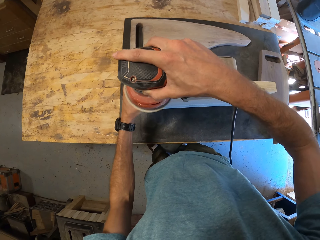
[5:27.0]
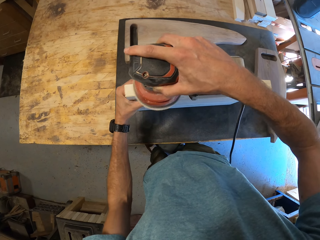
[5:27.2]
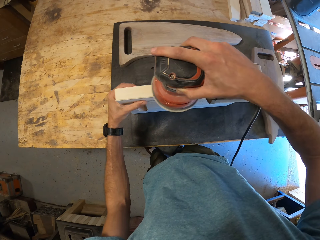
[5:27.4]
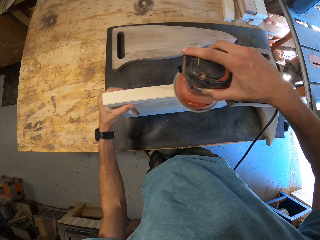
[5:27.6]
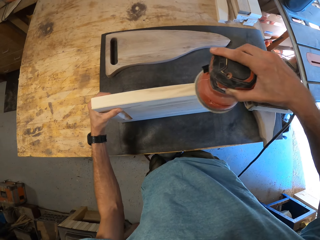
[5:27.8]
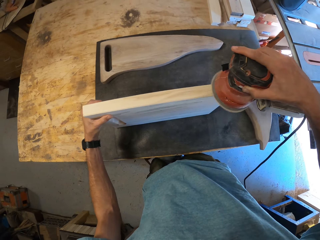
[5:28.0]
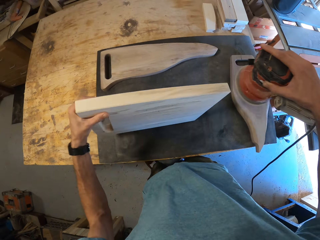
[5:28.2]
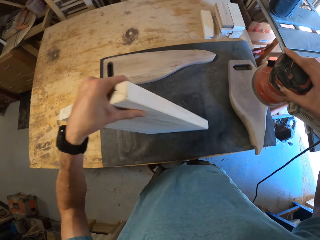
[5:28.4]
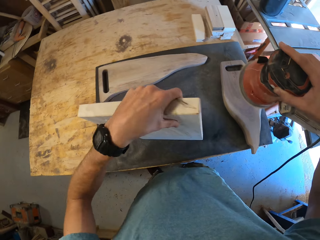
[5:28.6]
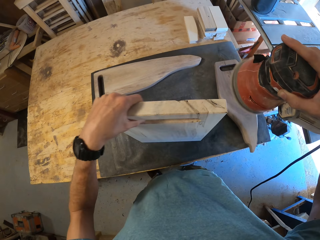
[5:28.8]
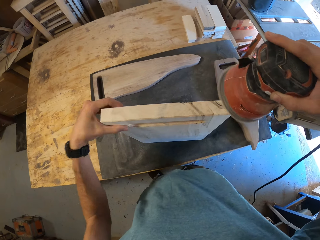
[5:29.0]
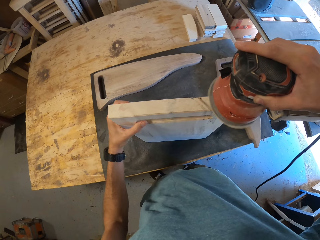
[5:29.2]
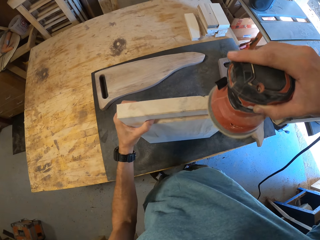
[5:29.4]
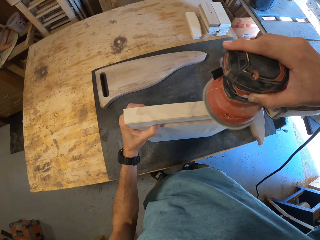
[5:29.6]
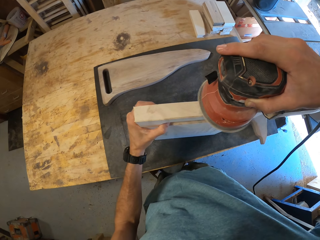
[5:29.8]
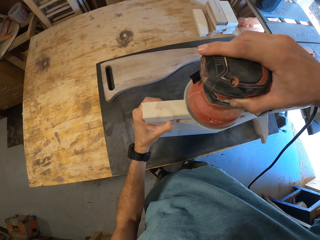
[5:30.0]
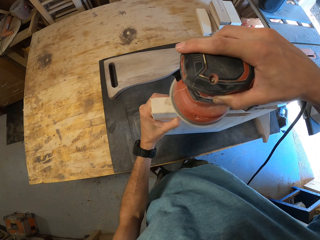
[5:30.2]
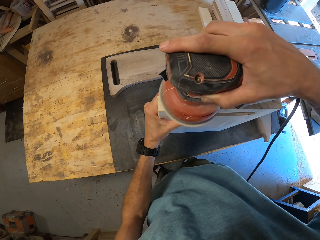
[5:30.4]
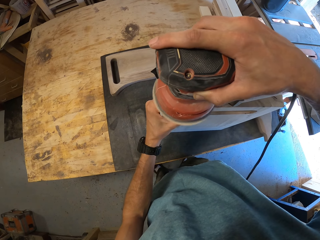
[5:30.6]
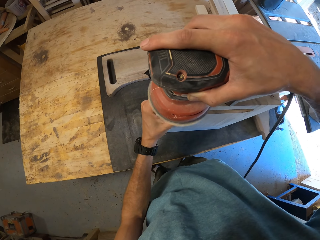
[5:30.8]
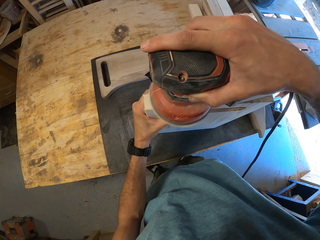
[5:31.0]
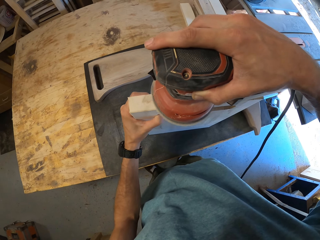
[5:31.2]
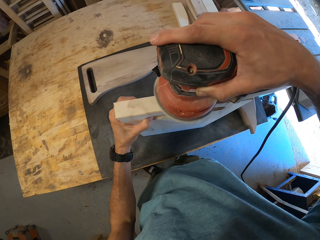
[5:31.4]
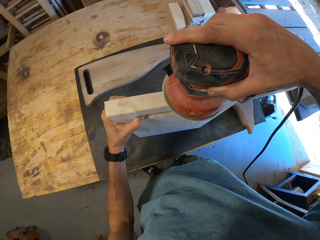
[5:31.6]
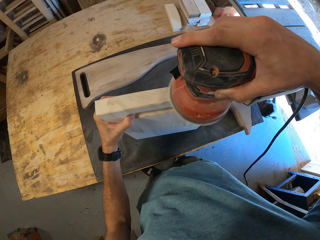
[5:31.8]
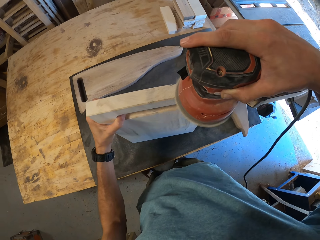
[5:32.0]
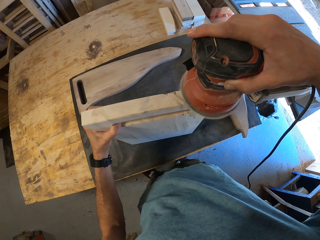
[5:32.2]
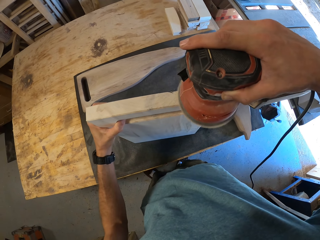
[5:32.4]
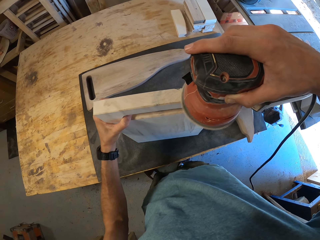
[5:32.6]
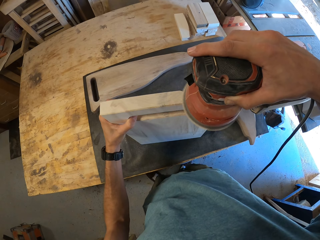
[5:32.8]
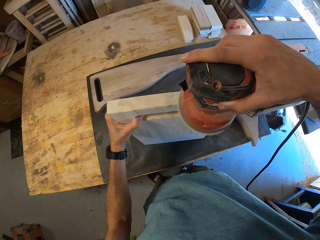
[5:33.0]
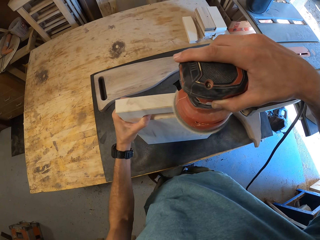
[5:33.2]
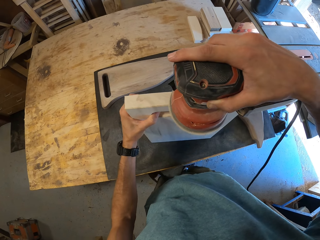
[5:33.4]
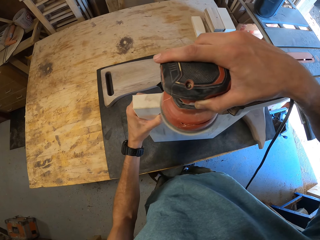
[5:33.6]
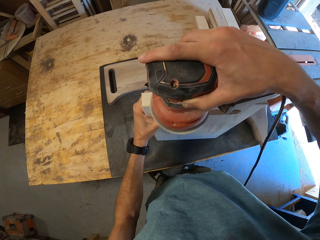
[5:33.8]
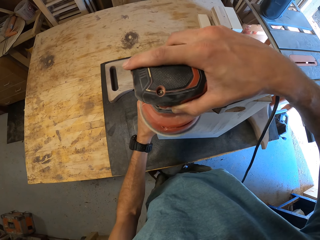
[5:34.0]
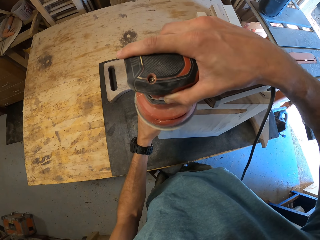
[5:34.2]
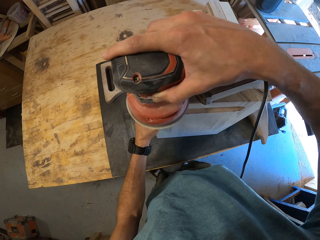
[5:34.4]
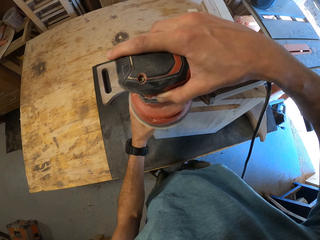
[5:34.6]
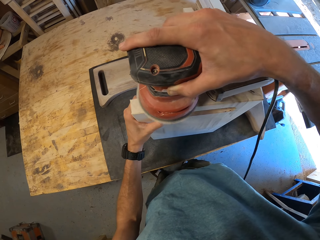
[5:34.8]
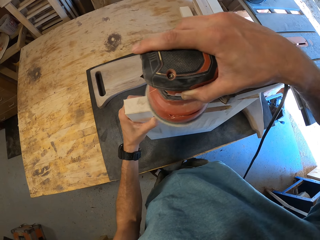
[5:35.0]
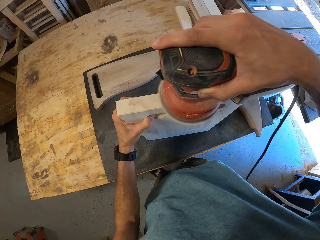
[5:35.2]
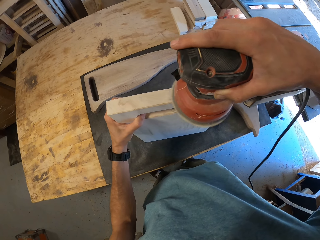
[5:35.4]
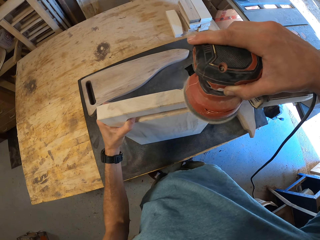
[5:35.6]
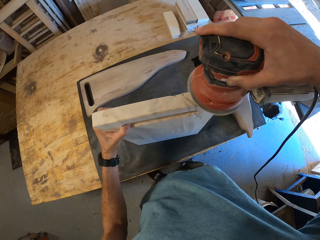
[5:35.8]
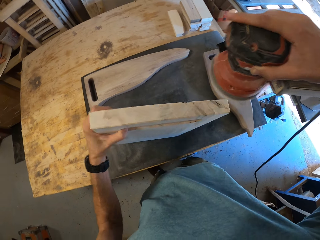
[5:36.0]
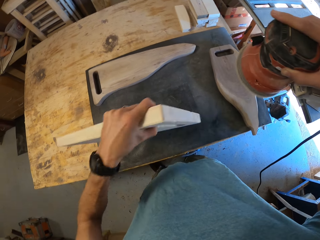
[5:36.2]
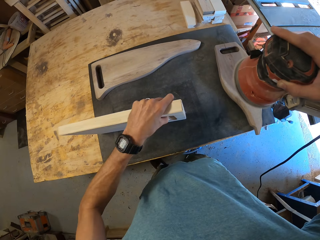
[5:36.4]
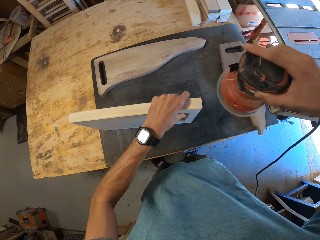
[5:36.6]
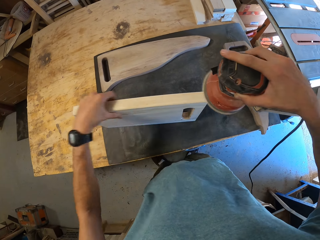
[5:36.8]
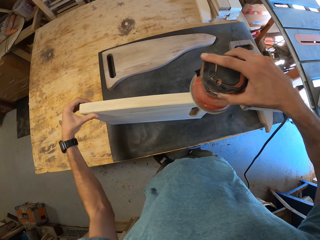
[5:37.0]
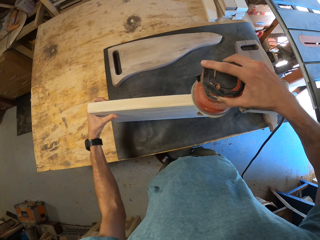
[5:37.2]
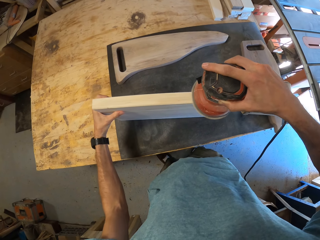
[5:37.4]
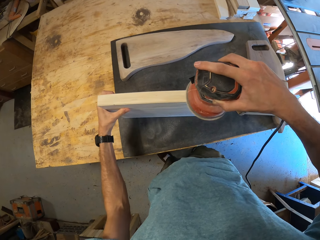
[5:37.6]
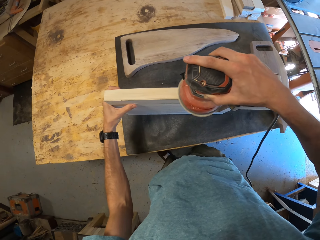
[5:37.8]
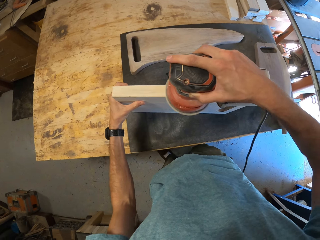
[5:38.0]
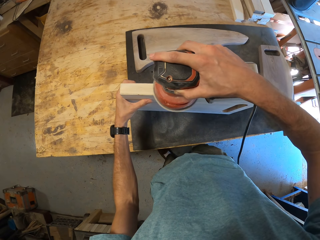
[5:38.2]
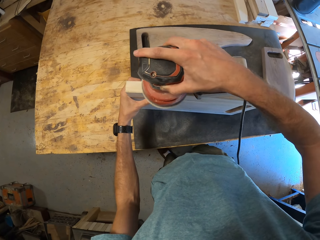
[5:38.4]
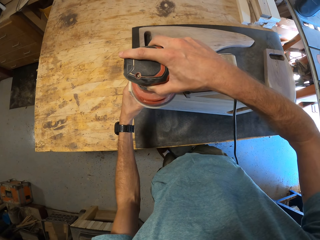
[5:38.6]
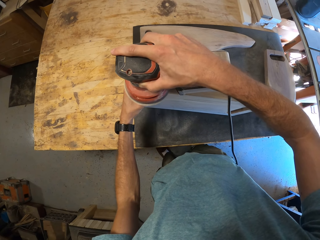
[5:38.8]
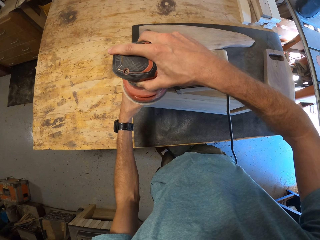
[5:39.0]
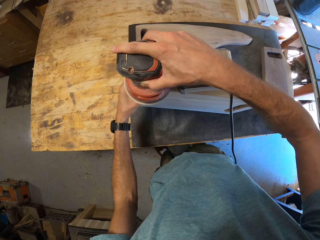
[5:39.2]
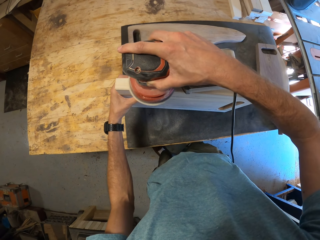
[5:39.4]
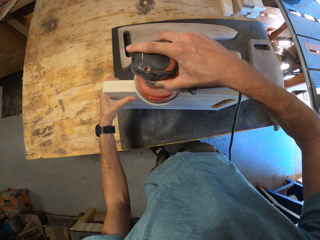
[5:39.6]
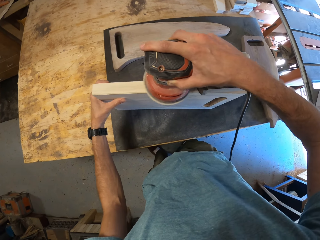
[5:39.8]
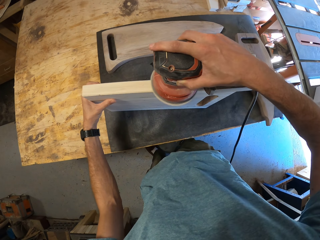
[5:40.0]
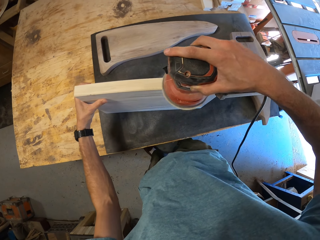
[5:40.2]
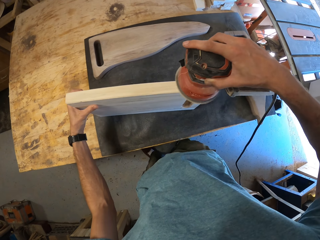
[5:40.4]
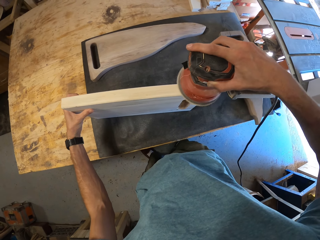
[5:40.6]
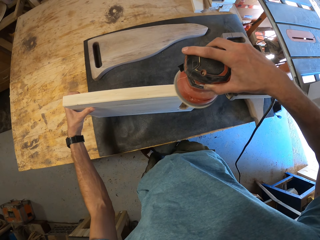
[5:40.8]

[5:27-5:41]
The camera wearer turns the chopping board. They smoothen the chopping board using a sander. They turn the chopping board. They smoothen the chopping board using the sander.

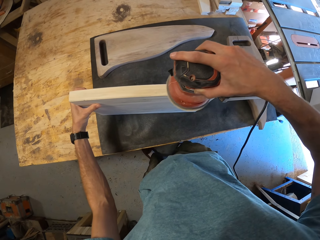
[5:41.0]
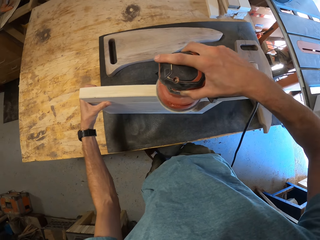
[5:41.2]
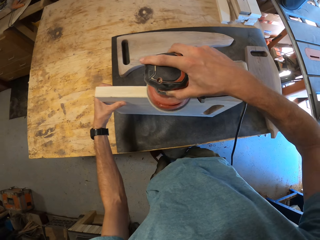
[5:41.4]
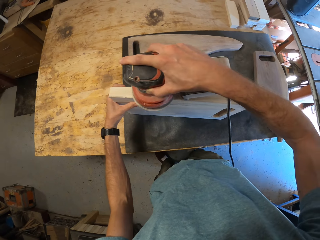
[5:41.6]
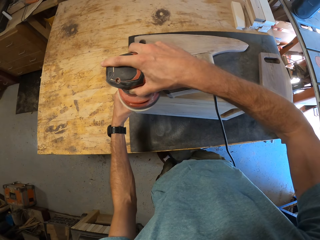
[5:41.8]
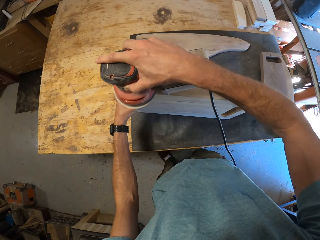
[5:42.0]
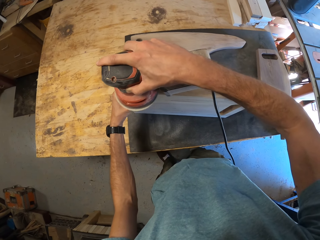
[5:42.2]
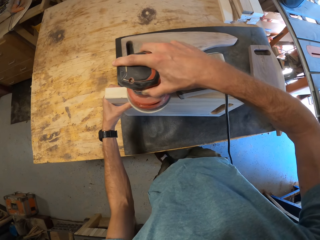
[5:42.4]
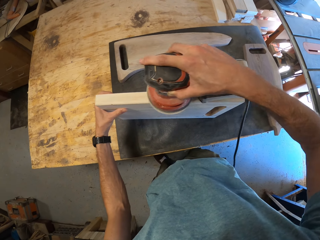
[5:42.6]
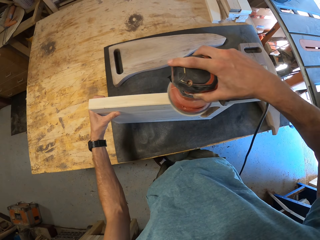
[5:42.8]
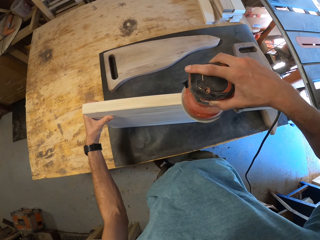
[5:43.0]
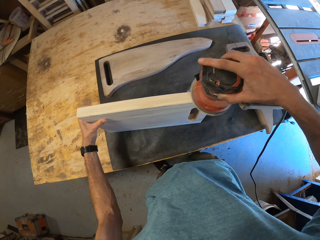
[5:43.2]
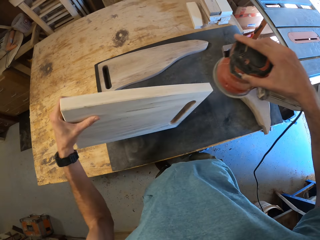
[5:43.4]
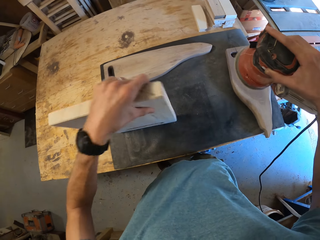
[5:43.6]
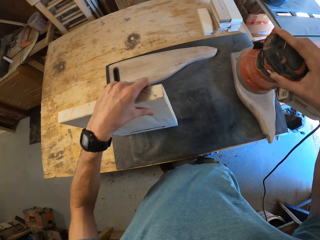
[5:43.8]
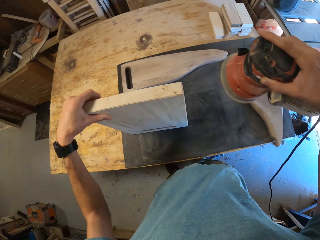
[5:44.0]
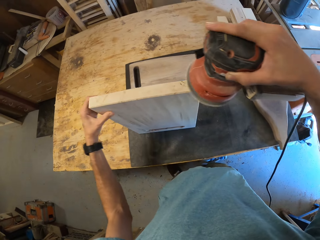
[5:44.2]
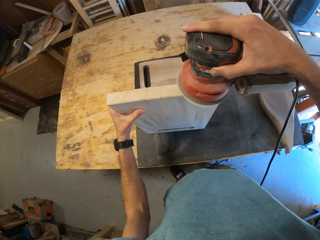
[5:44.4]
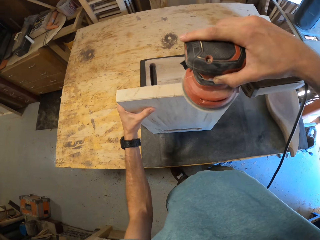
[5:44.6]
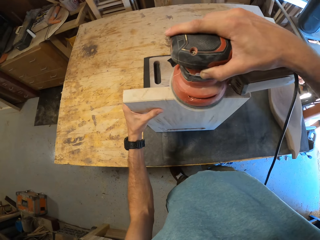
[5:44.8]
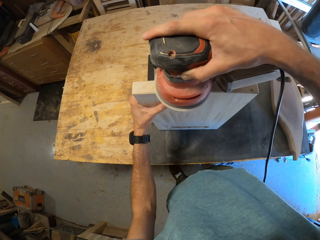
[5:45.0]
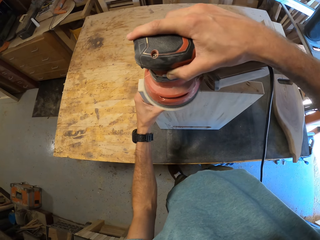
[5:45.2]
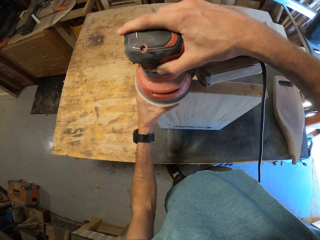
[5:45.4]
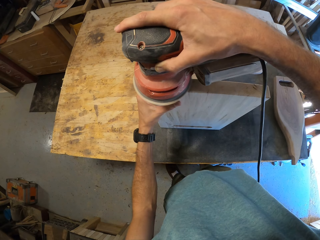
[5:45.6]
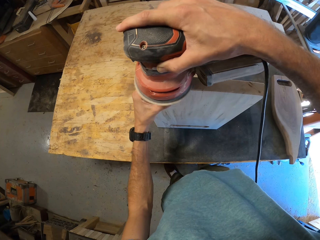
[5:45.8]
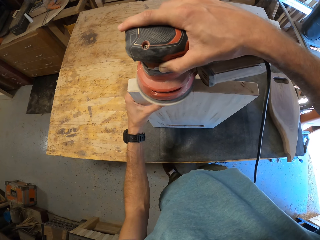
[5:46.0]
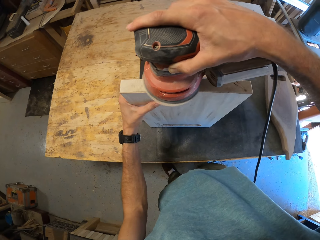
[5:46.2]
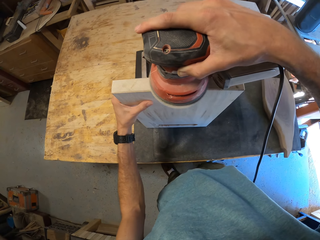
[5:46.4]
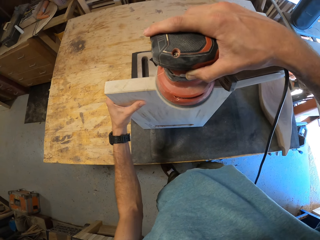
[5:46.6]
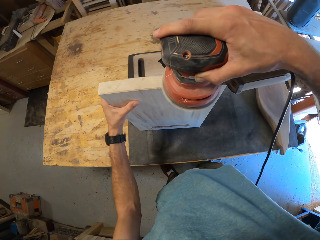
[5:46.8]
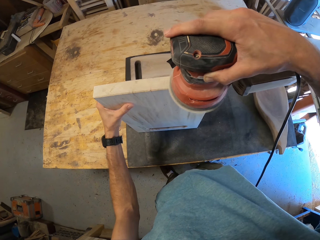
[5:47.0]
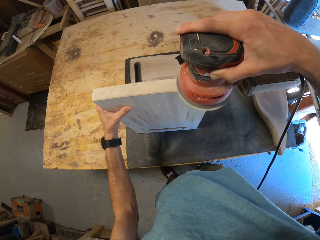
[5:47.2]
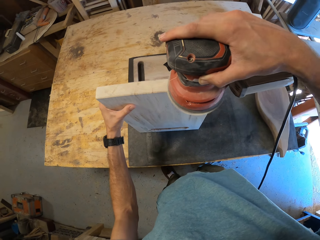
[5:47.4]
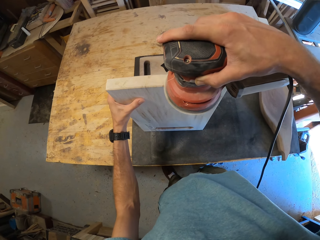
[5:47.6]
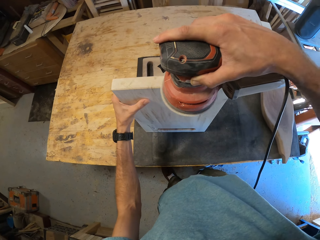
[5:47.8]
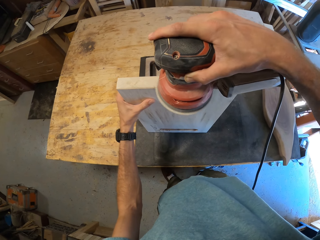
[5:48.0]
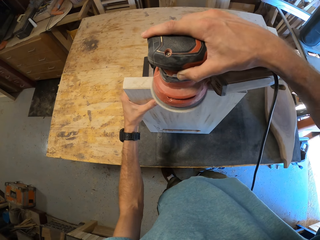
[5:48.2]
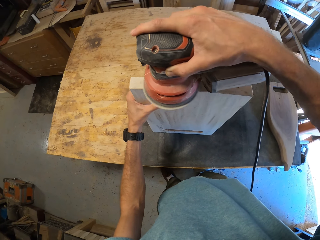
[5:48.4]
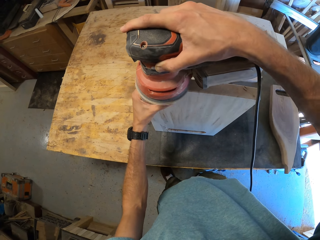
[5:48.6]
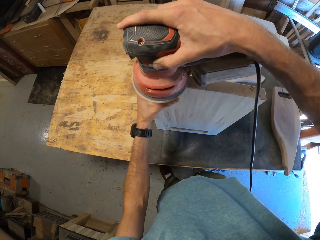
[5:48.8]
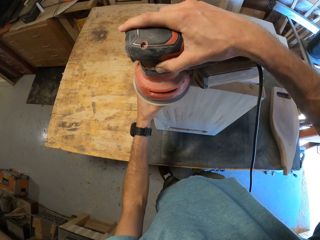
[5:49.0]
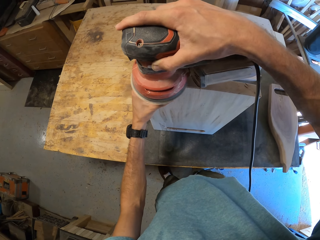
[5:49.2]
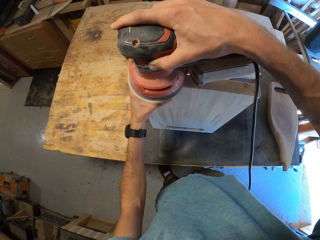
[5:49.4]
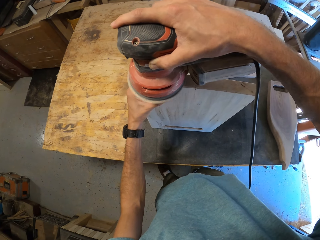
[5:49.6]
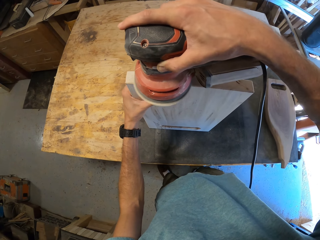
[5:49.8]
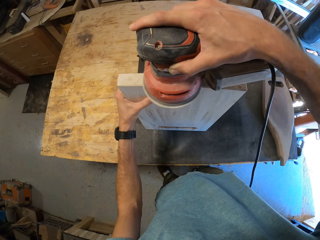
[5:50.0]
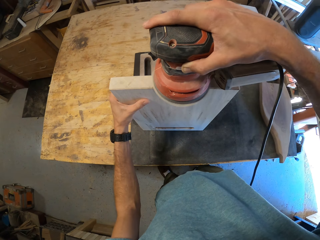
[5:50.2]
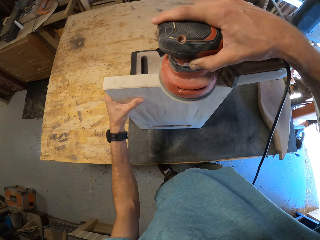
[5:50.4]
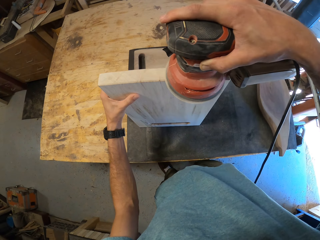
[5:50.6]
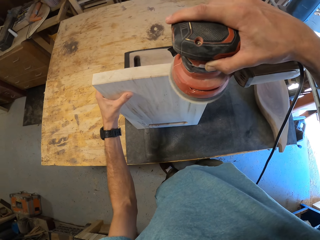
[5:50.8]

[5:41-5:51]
The camera wearer turns the chopping board. They smoothen the chopping board using a sander.
